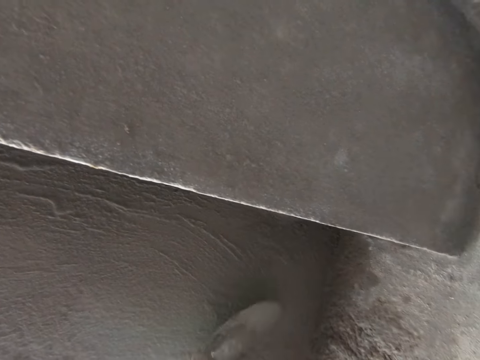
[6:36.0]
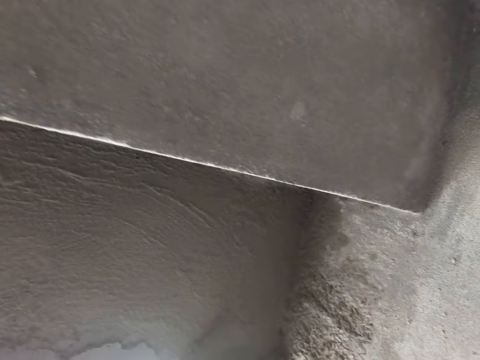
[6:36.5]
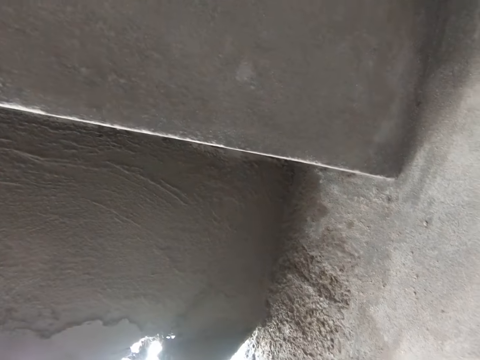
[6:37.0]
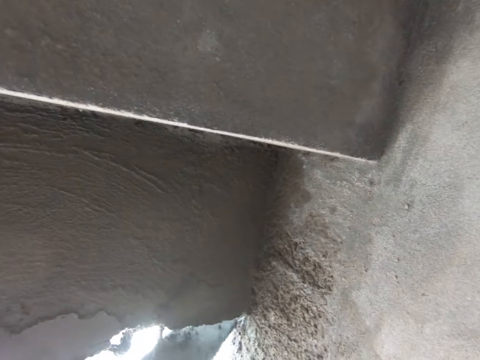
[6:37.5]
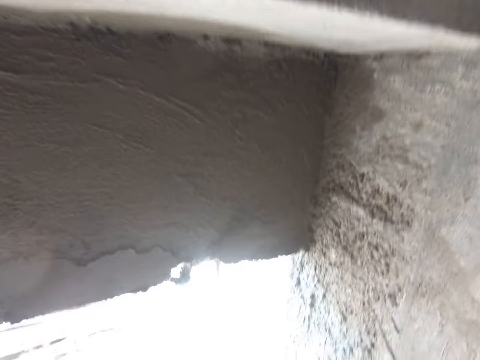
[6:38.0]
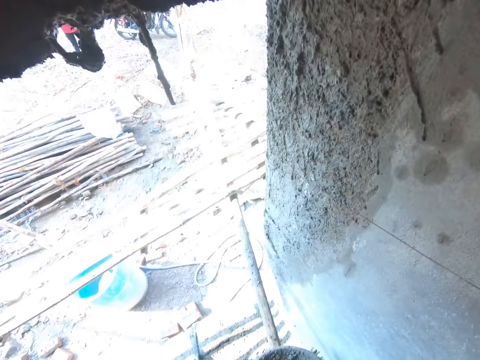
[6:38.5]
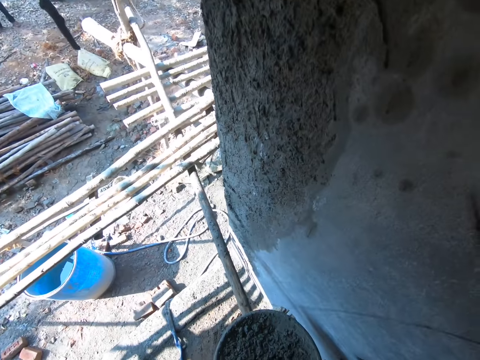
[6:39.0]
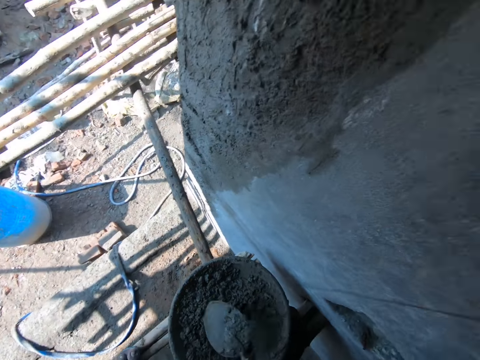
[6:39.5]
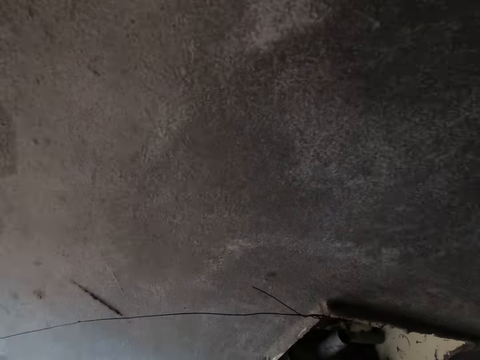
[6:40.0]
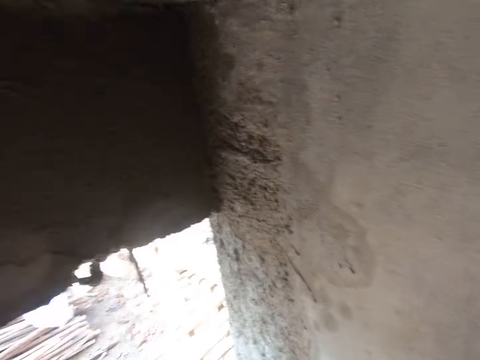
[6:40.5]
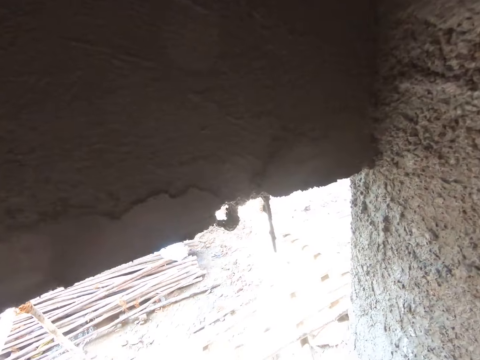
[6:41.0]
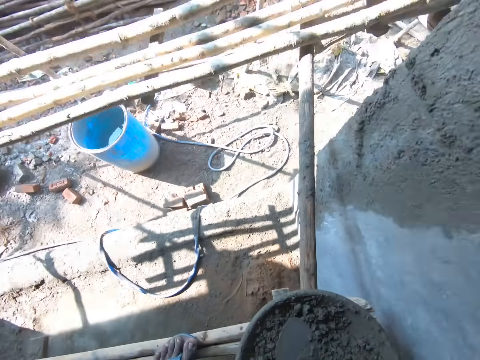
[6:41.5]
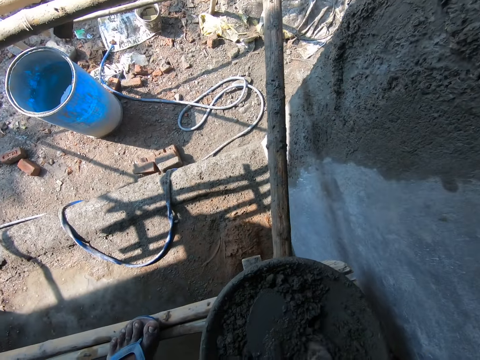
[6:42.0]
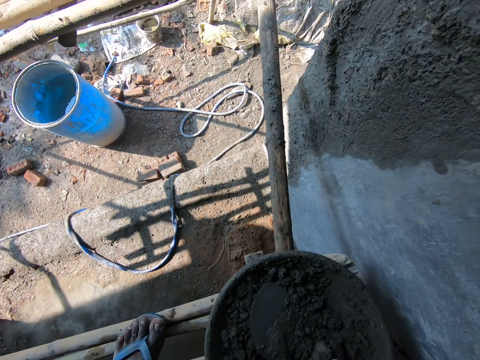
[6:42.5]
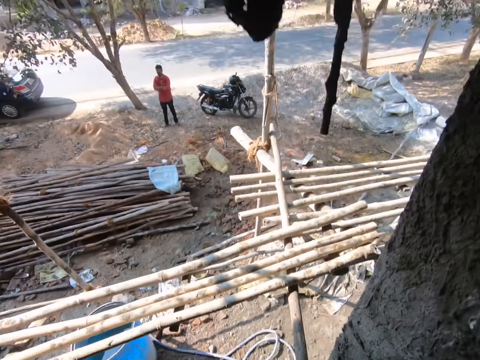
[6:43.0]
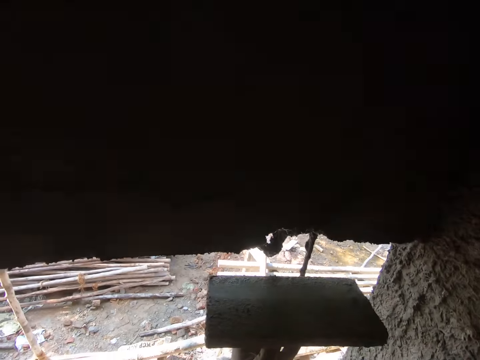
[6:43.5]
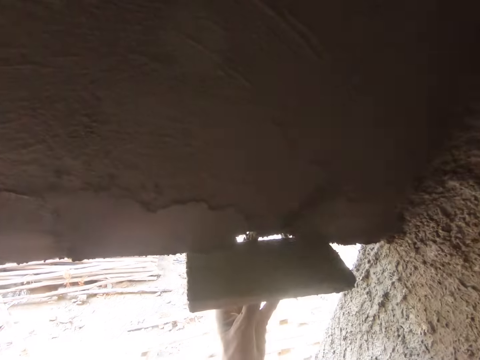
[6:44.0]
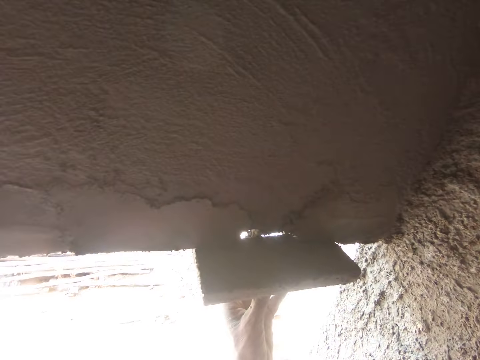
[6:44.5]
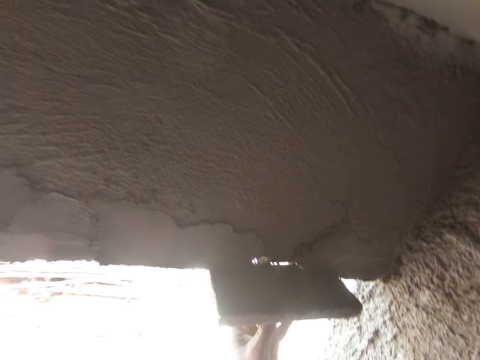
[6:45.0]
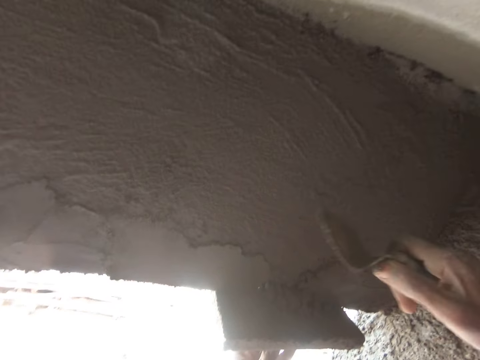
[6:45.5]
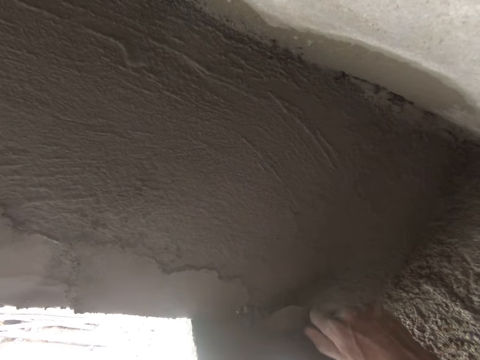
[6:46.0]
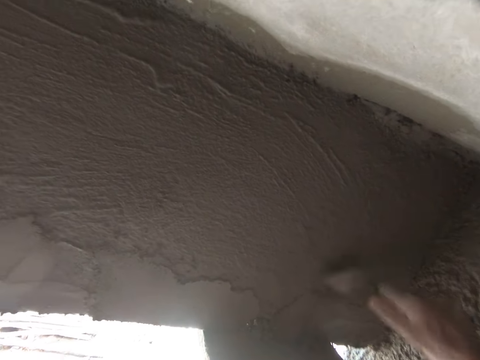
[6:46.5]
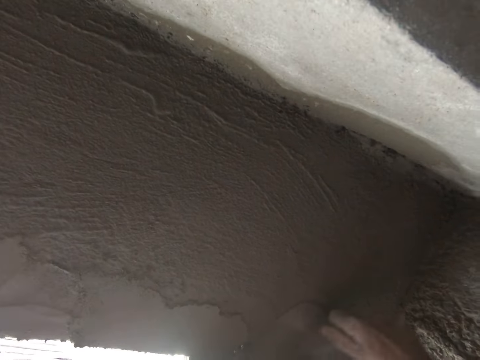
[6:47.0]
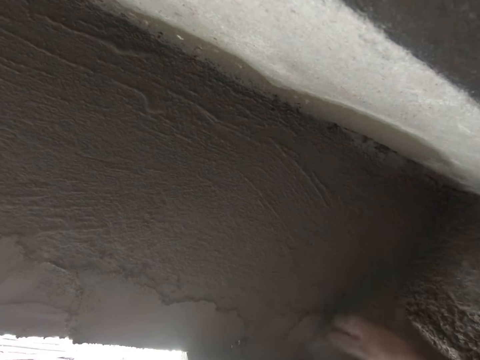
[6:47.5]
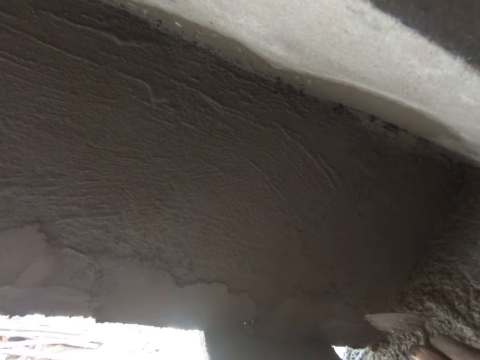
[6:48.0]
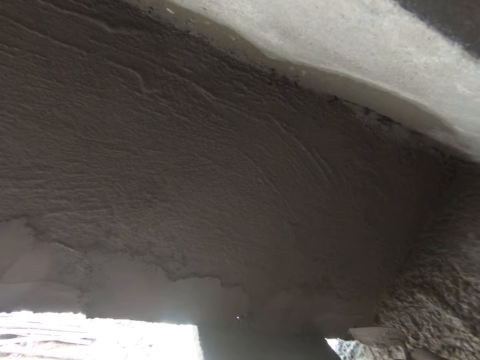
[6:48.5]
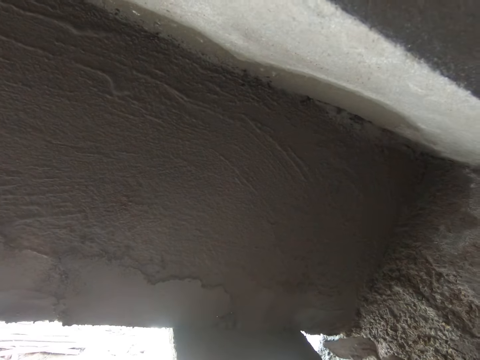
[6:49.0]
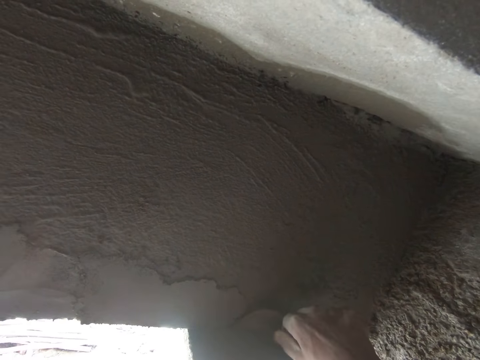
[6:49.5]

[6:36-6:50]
The camera wearer puts the trowel on the soil cement. They scoop the soil cement with the small trowel. They put the wooden float on the slab. They support a timber on the wall. They put the soil cement on the slab. They spread the soil cement with the small trowel.

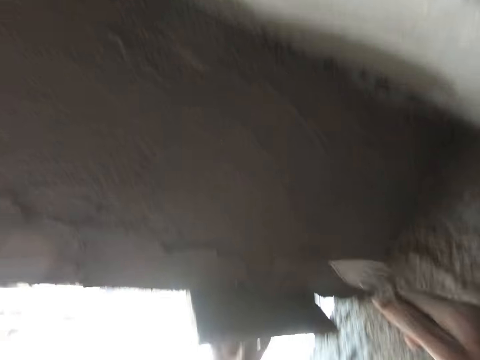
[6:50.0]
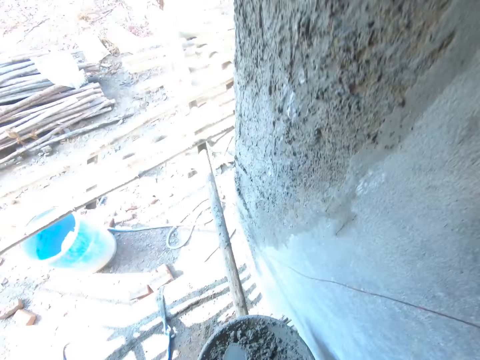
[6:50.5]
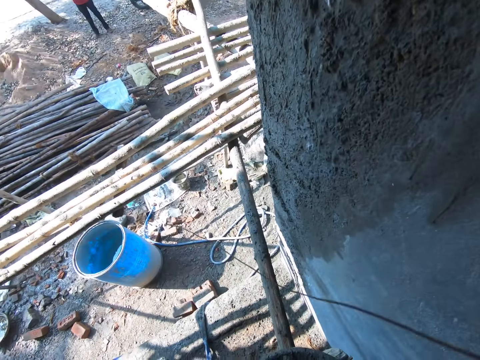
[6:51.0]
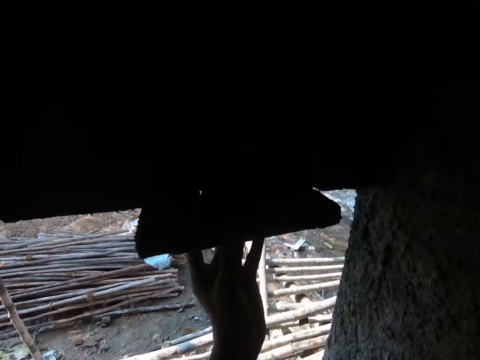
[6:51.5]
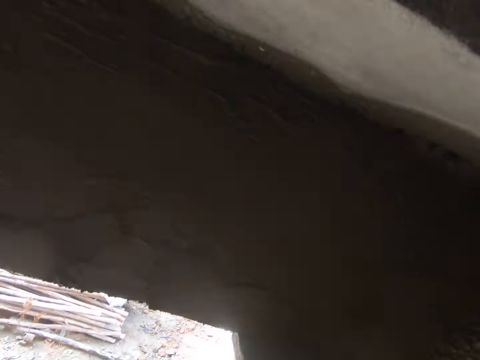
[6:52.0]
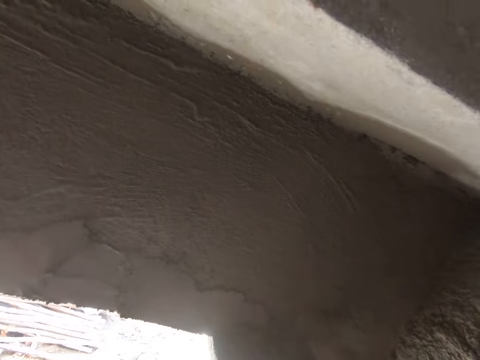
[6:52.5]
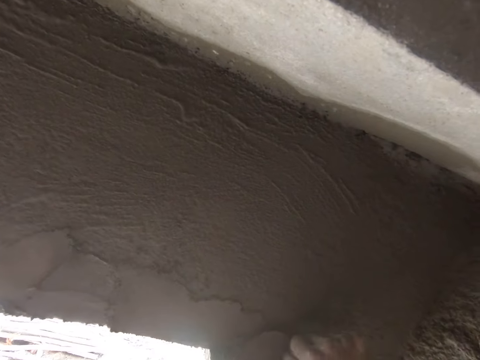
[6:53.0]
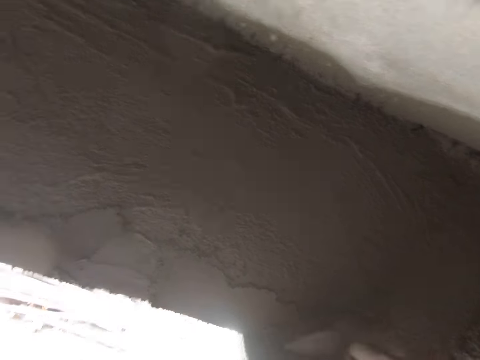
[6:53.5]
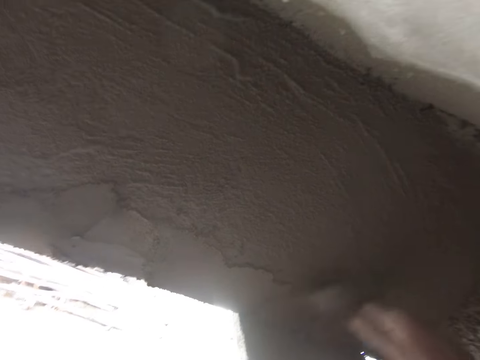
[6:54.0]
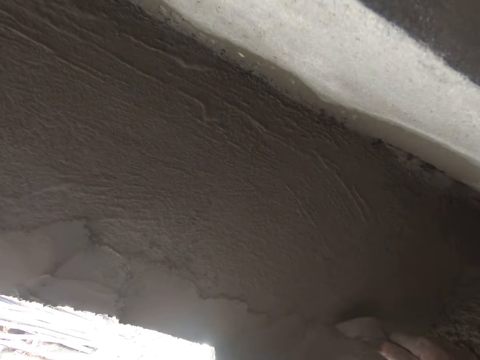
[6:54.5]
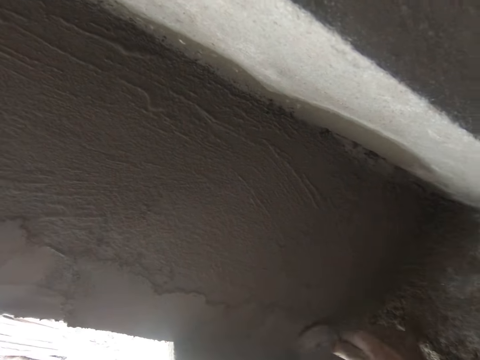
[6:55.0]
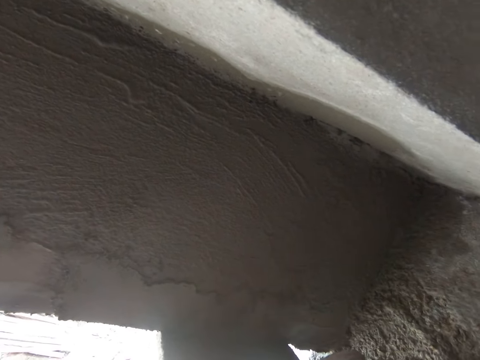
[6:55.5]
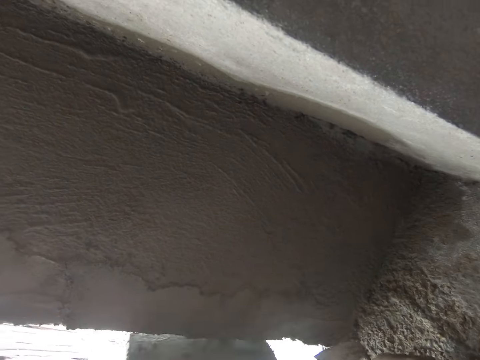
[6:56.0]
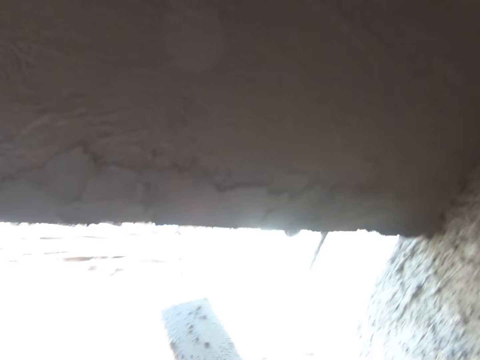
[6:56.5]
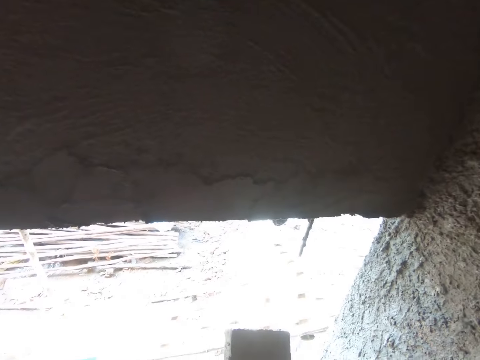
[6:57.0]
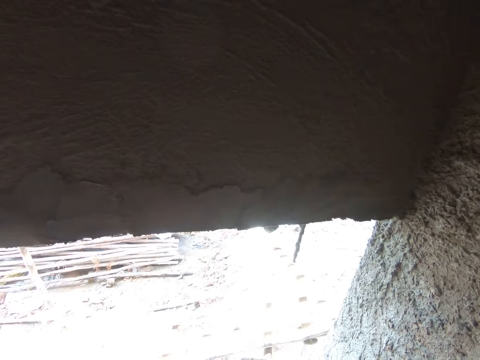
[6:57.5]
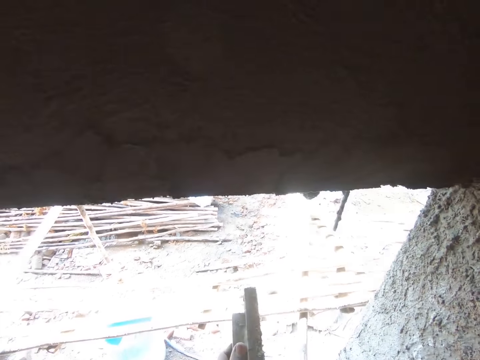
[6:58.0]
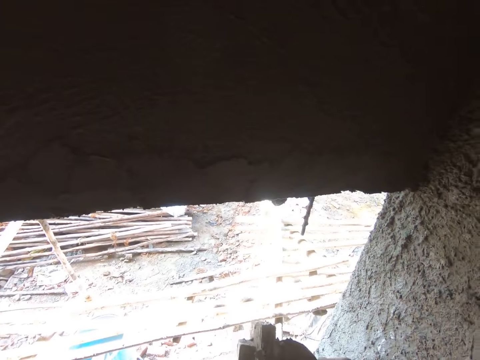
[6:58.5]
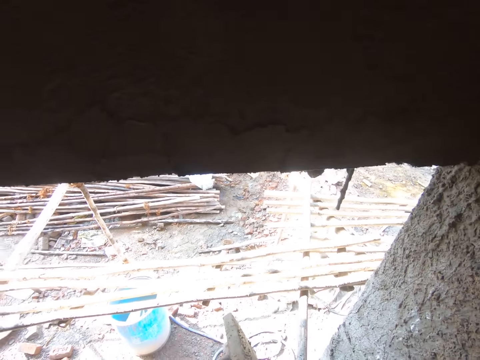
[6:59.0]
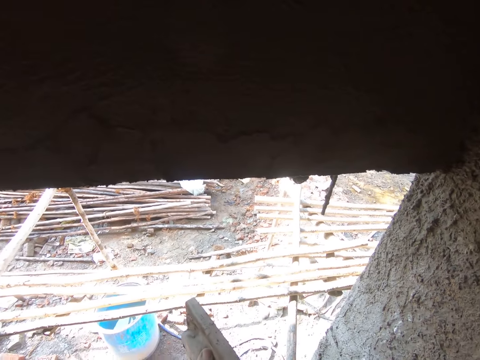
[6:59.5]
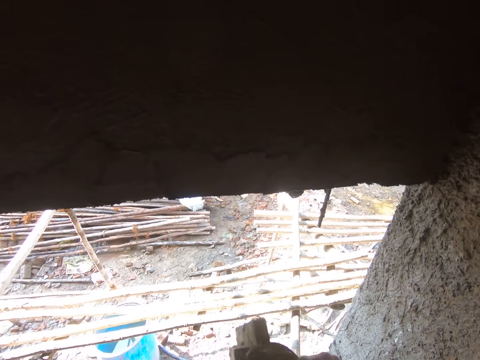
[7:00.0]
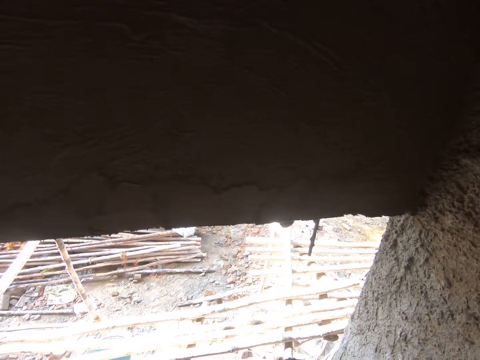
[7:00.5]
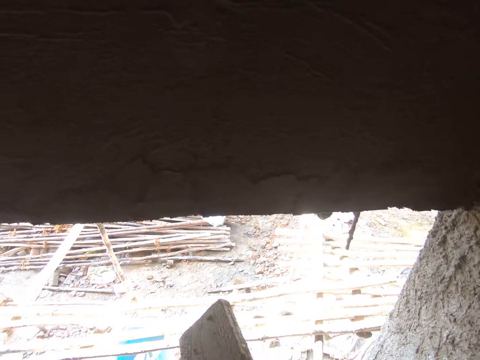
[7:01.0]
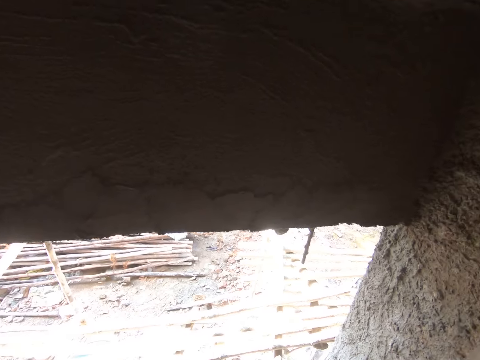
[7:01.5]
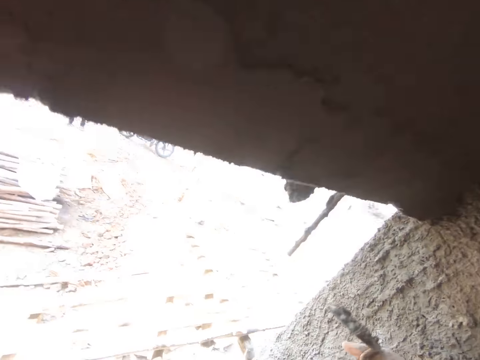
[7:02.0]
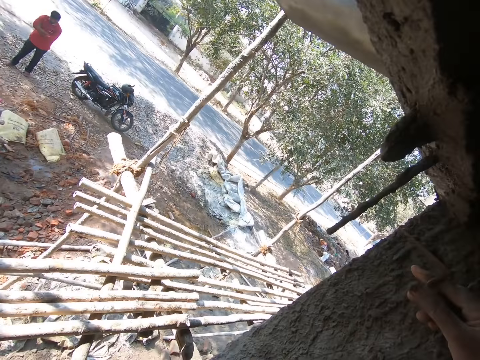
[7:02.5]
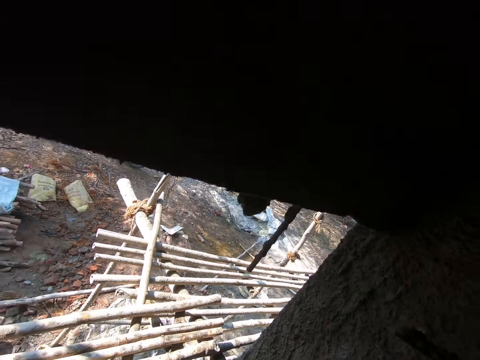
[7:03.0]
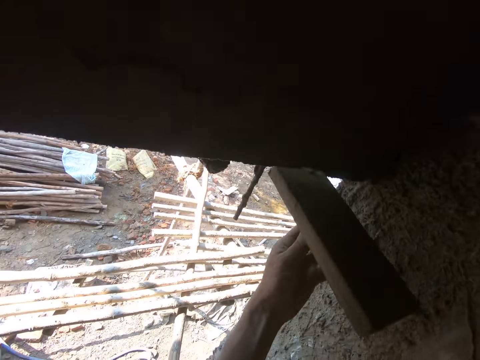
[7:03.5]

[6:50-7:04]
The camera wearer scoops mortar. They put the soil cement on the slab. They spread the soil cement with the small trowel. They scrape the soil cement off the wooden float with the trowel.
